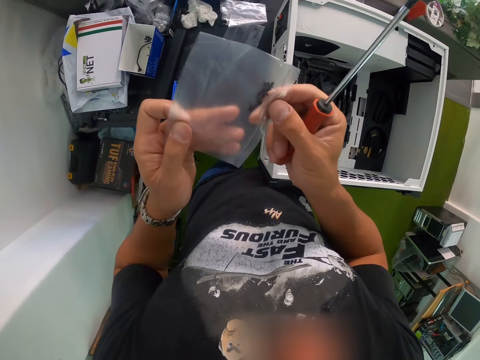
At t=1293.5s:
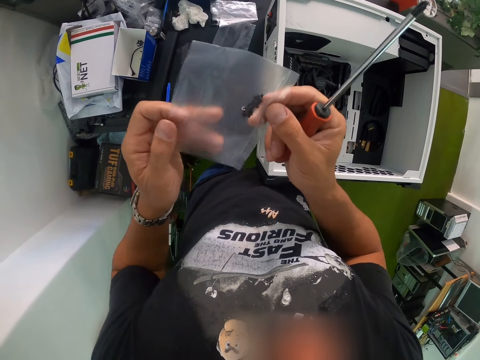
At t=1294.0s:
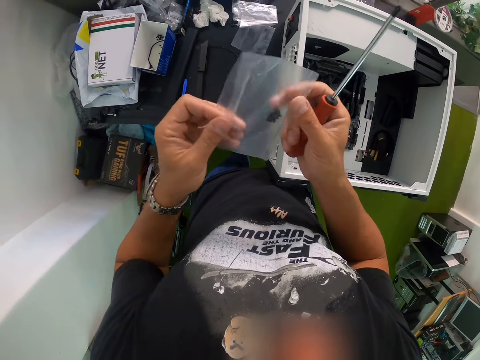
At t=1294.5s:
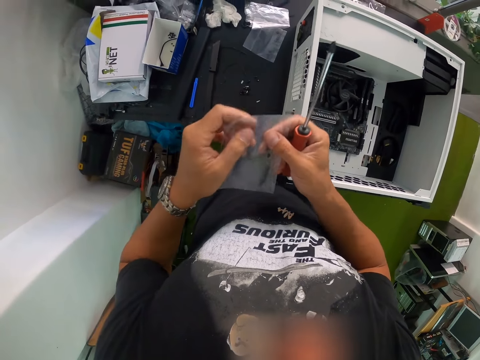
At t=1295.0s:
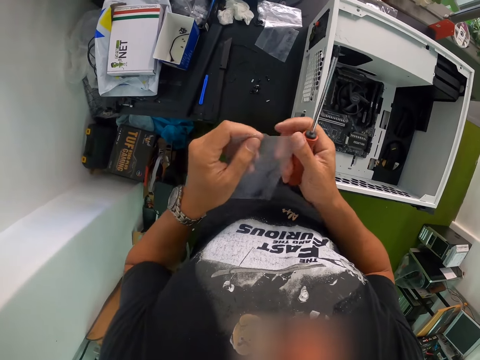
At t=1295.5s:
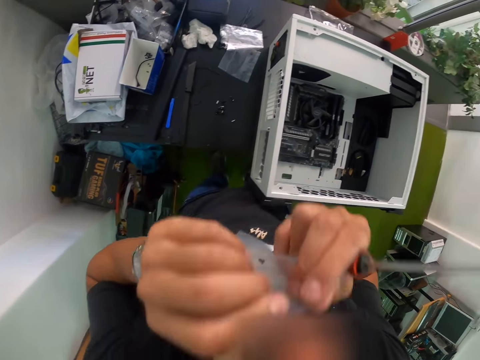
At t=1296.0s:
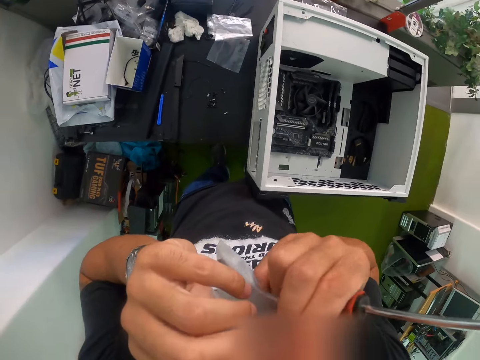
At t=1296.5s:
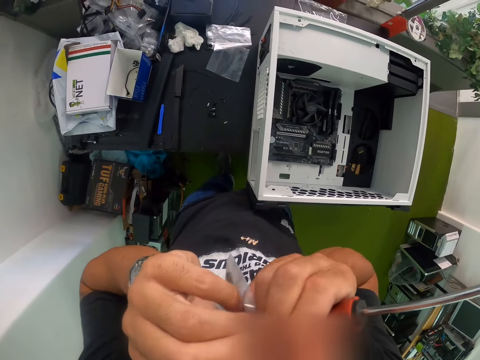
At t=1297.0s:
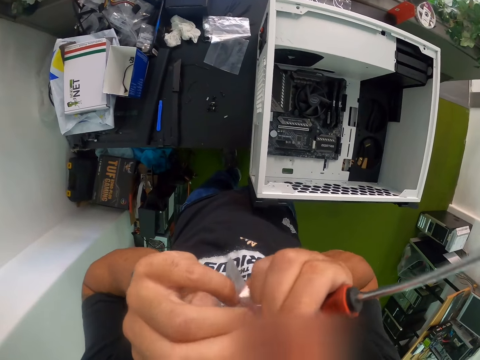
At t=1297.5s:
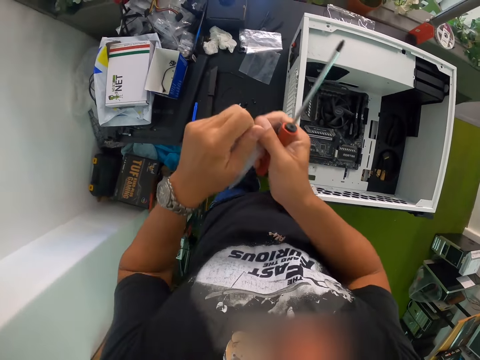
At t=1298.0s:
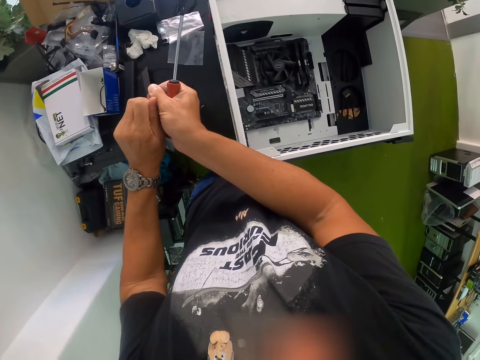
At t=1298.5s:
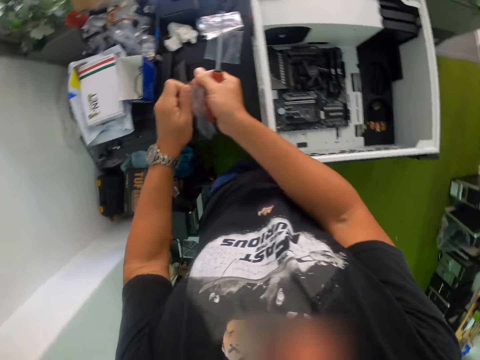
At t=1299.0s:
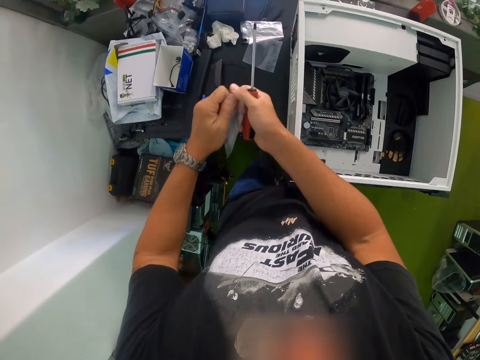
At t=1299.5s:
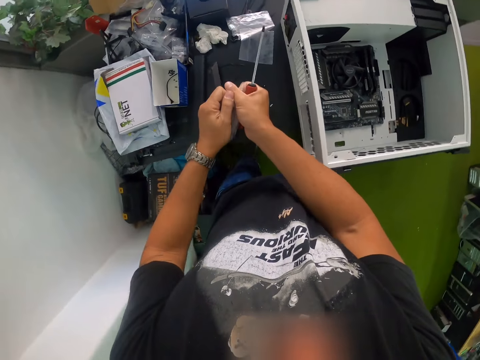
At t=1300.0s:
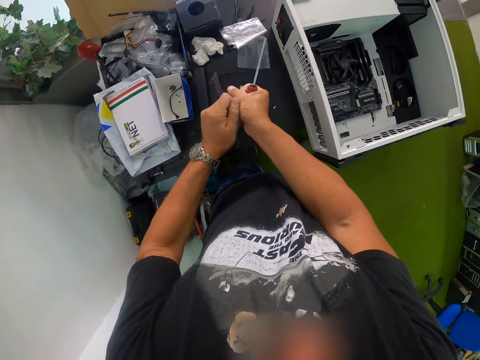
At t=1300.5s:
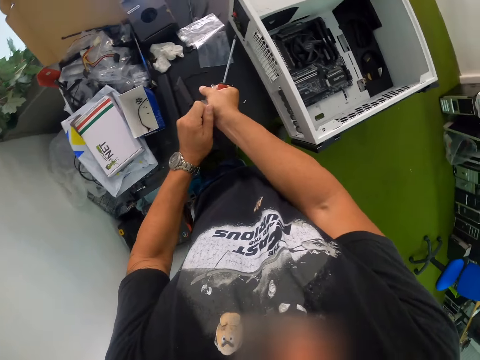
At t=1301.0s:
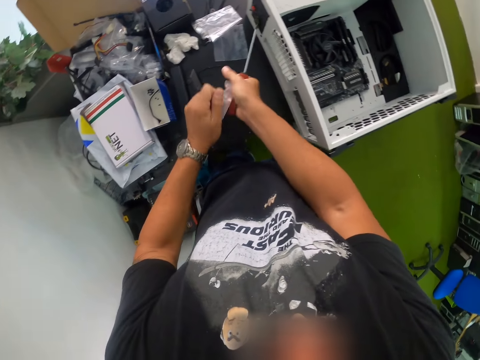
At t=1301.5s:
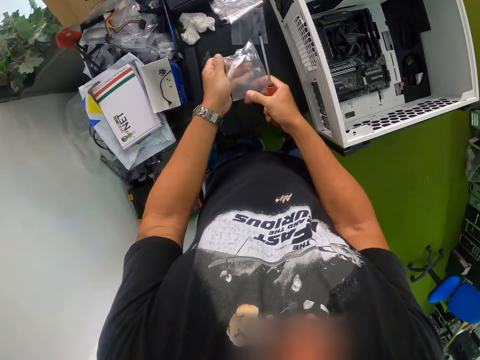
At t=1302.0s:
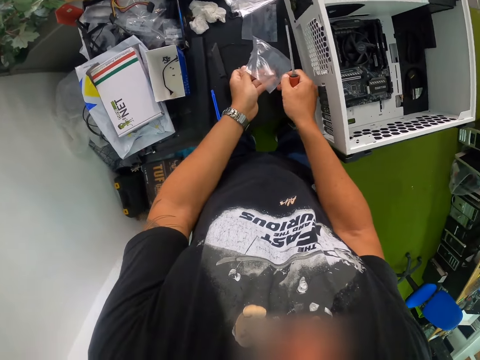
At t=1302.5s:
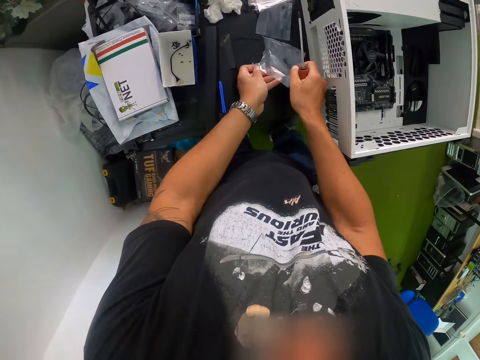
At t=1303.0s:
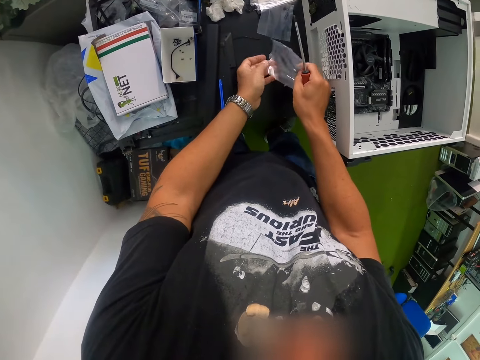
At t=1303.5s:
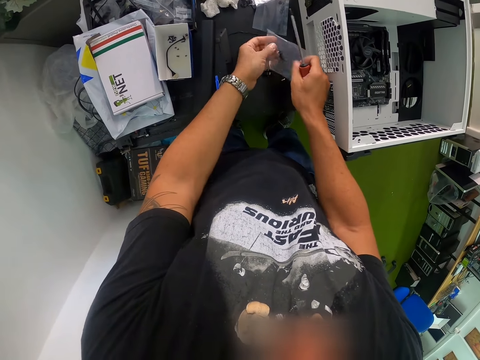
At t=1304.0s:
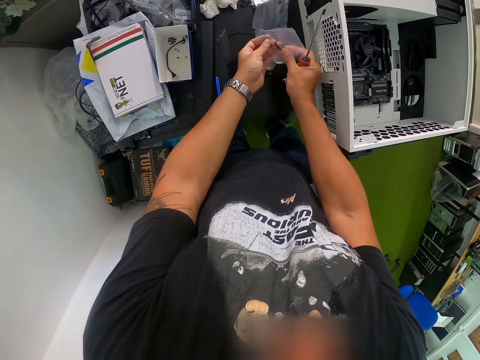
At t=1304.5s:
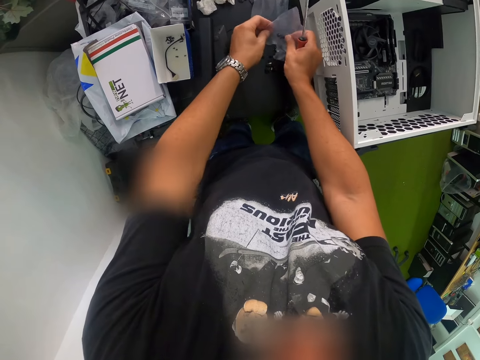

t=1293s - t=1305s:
The camera wearer checks the pack of screws. He carries bolts. He tears the pack of screws with his teeth. He tears the pack of screws with his hands. He removes the screws from the pack to the table with his hands.

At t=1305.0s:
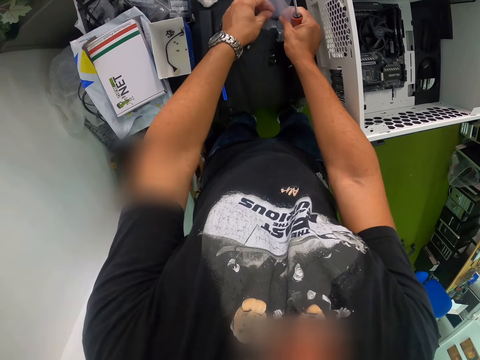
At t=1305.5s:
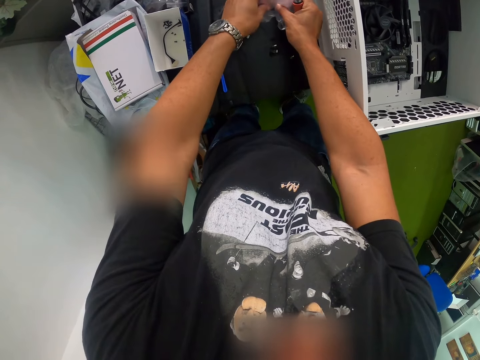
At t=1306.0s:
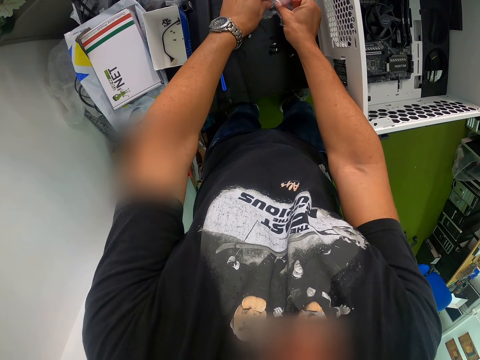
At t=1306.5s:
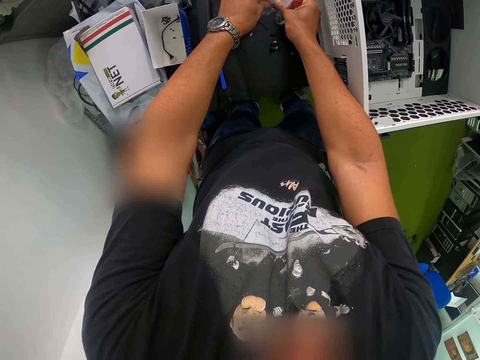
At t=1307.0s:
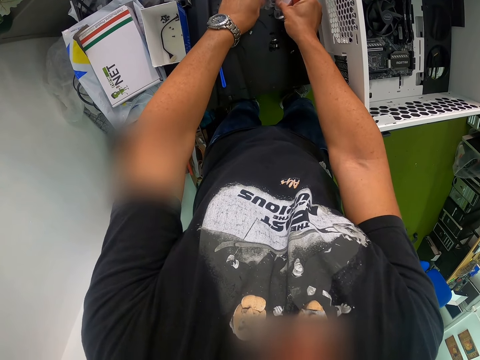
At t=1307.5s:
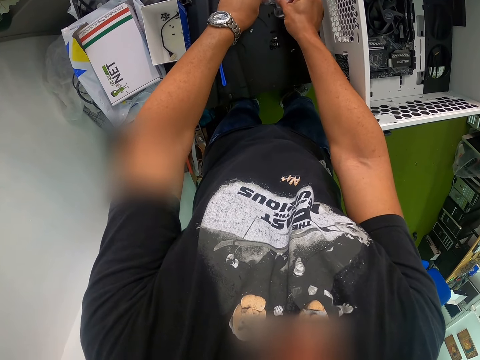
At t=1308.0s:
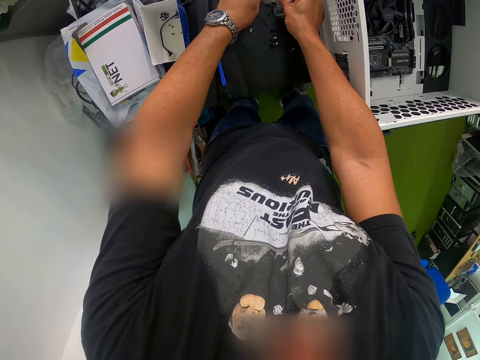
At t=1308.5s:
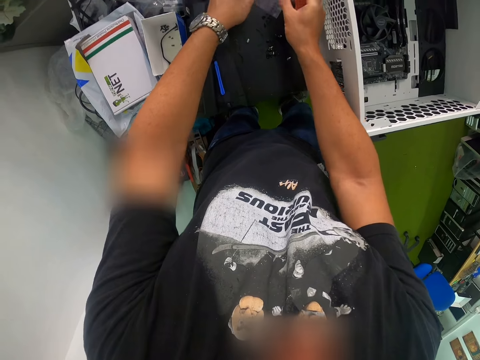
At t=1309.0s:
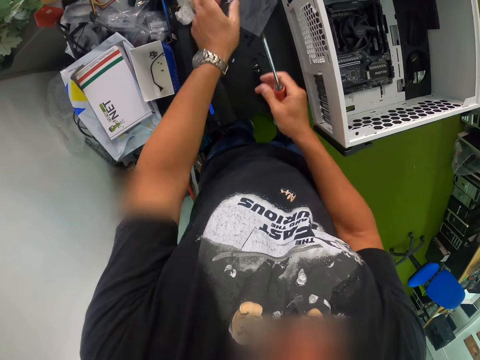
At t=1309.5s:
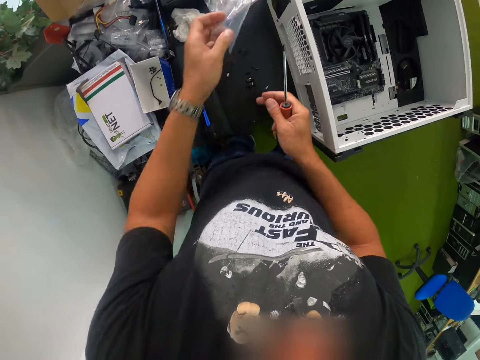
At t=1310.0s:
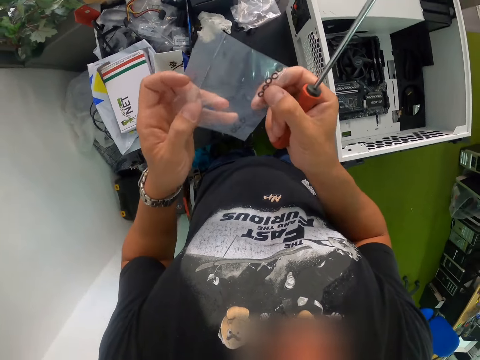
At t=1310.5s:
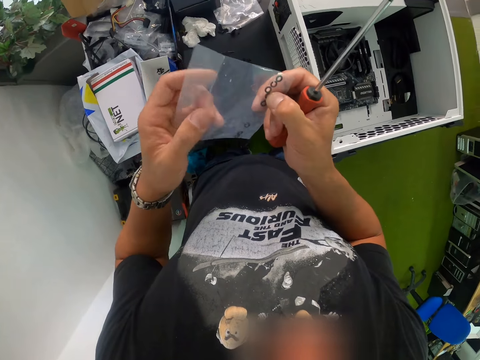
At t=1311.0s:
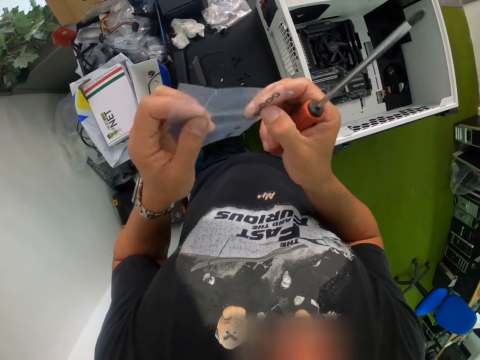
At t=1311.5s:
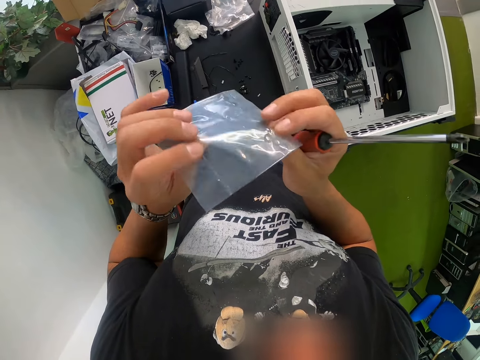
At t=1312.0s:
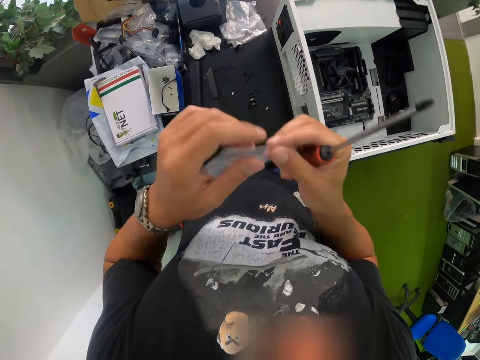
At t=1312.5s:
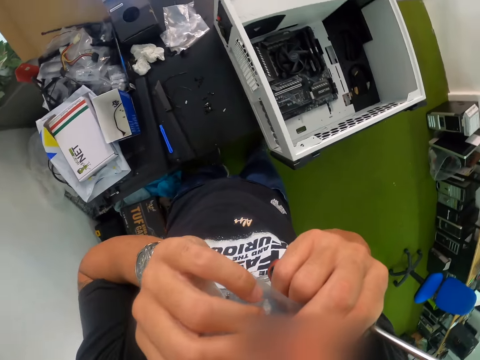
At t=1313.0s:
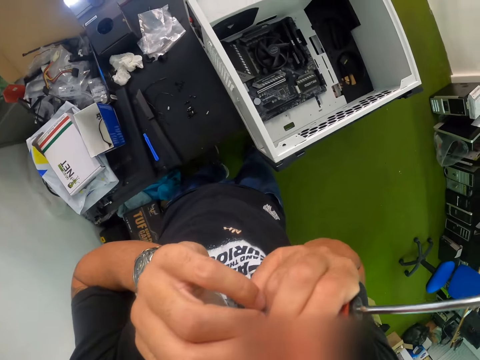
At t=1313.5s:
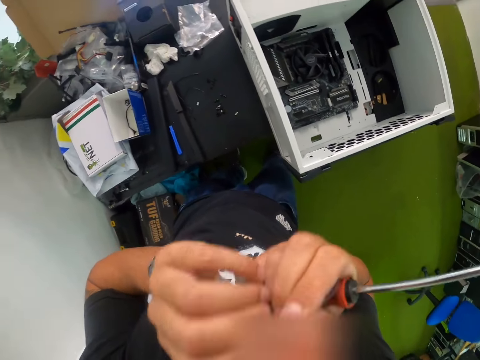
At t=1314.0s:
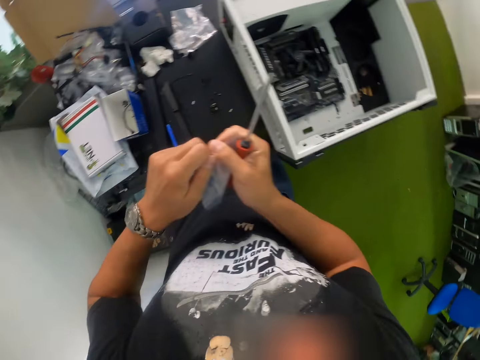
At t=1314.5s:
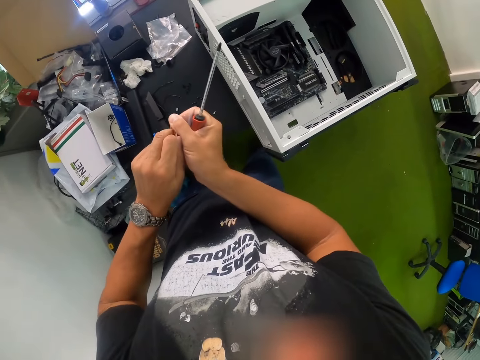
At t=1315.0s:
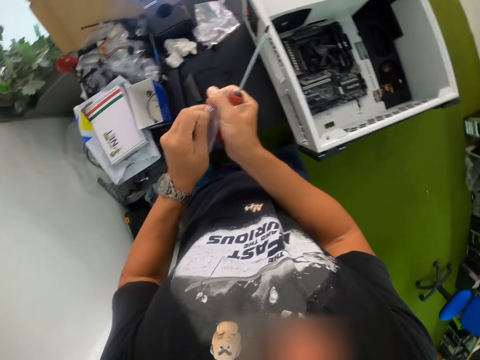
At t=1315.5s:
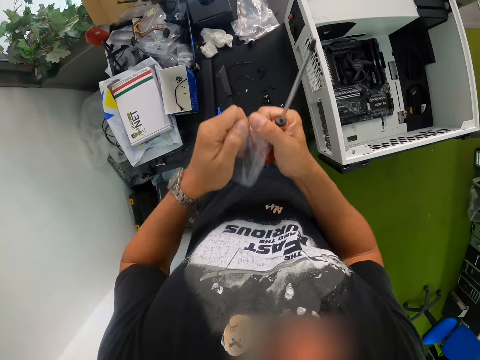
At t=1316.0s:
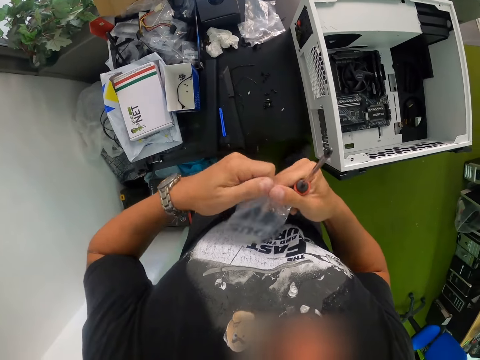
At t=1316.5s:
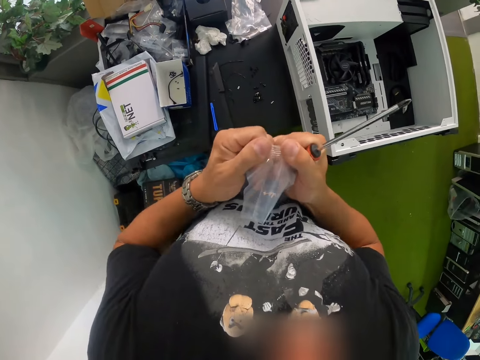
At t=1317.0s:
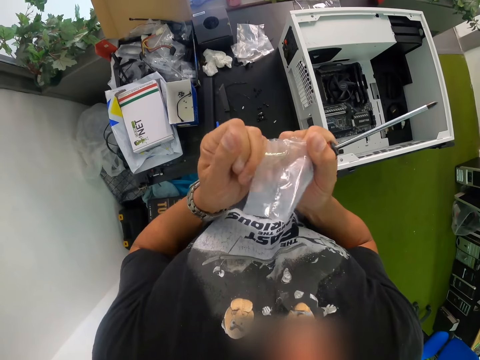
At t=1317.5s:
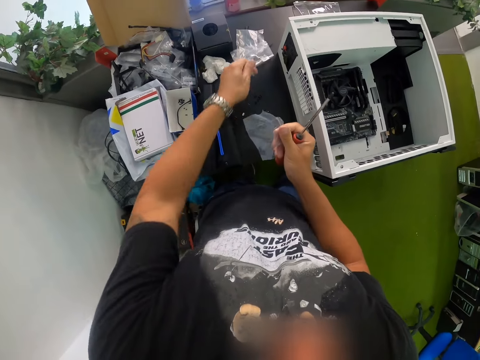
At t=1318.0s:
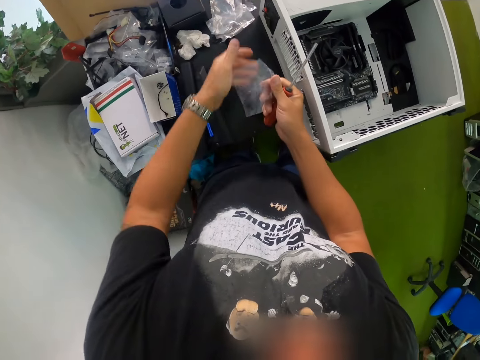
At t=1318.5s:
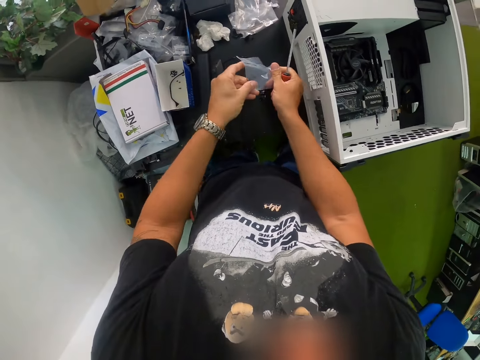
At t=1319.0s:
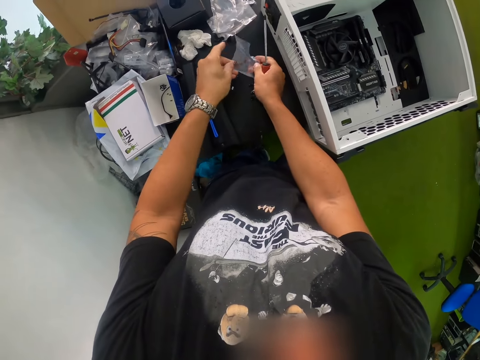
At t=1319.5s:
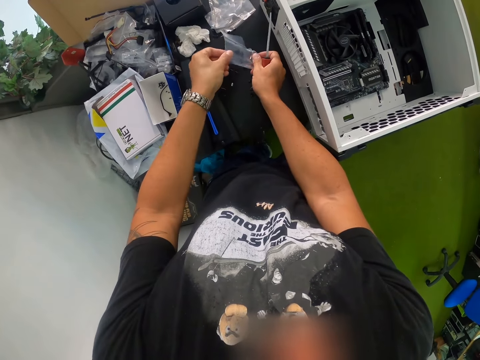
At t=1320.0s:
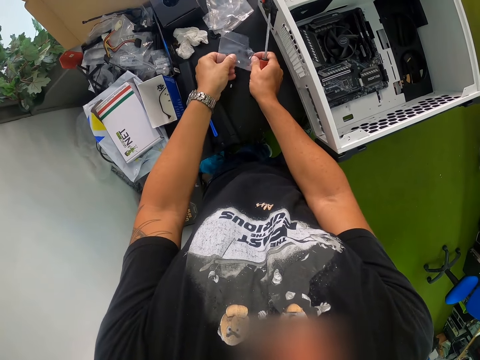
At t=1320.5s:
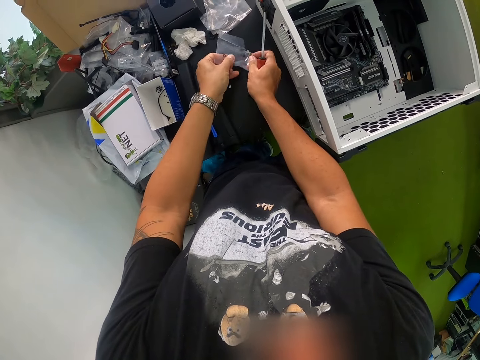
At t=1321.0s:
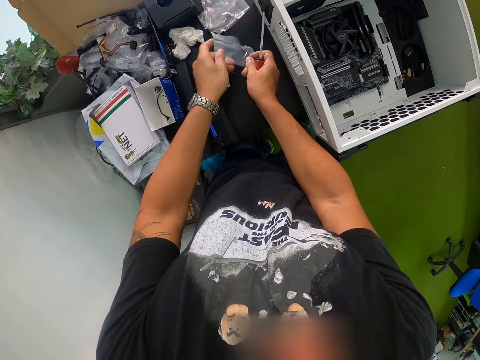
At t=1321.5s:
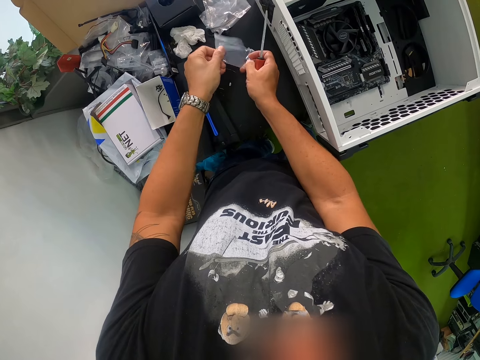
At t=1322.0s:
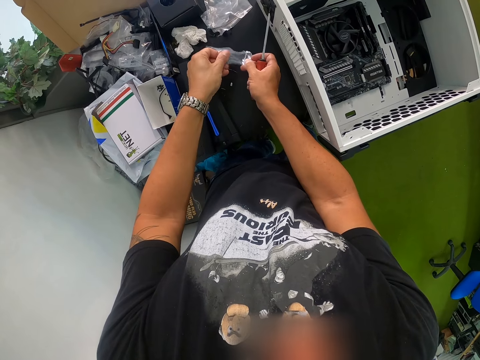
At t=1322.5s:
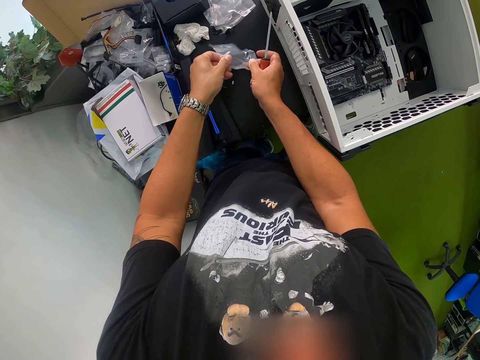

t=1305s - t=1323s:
The camera wearer pours bolts on the table. He drops the empty pack on the table with his left hand. He picks up a pack of screws from the table with his left hand. He checks the pack of screws. He carries plastic paper. He tears the pack of screws with his teeth. He tears the pack of screws with his hands. He drops a piece of the pack on the table with his left hand. He removes the screws from the pack to the table with his hands.
